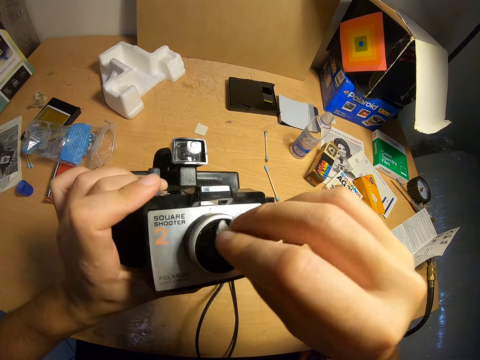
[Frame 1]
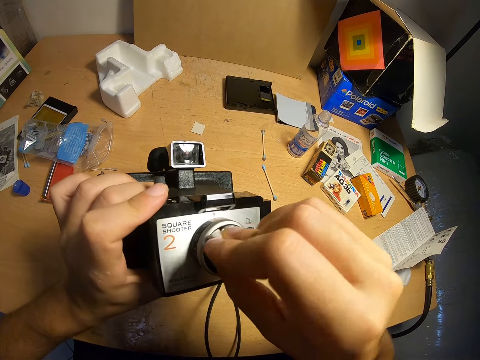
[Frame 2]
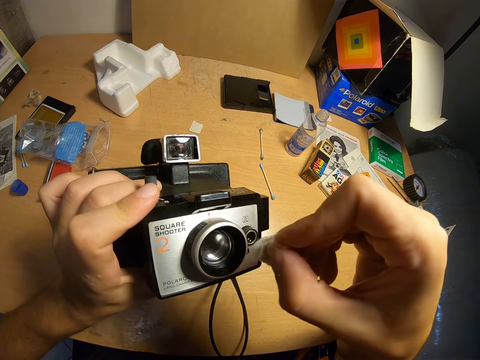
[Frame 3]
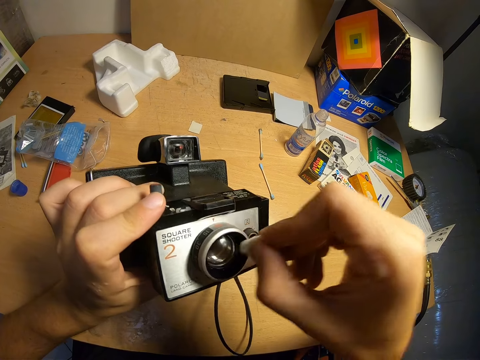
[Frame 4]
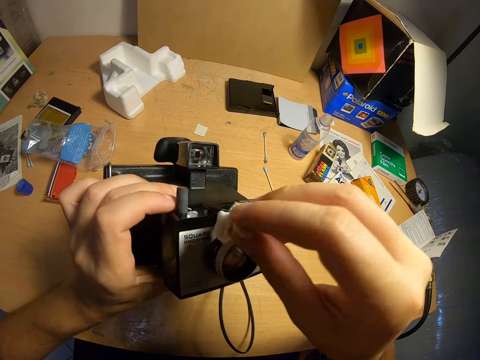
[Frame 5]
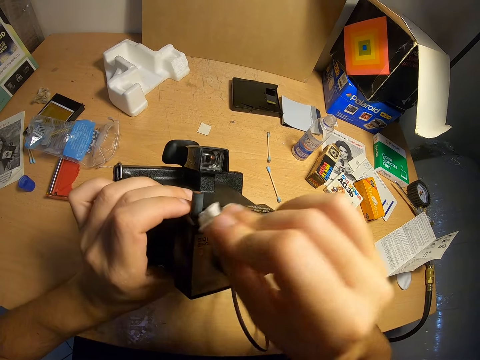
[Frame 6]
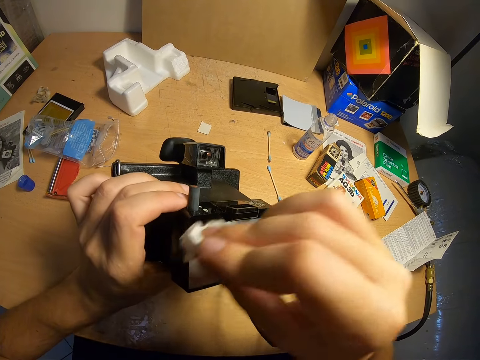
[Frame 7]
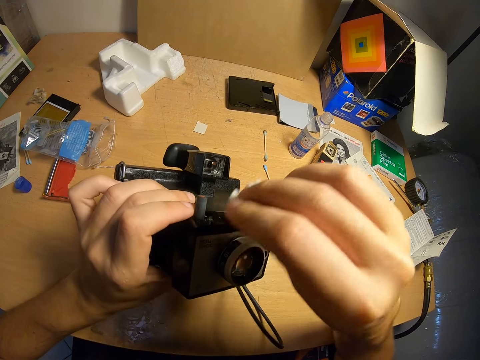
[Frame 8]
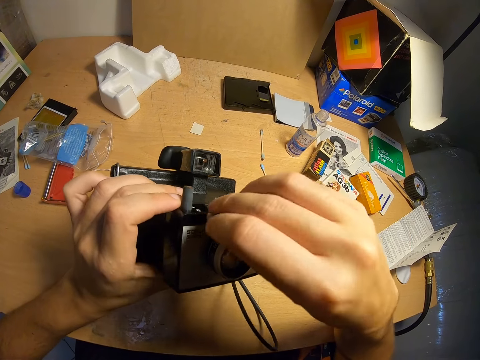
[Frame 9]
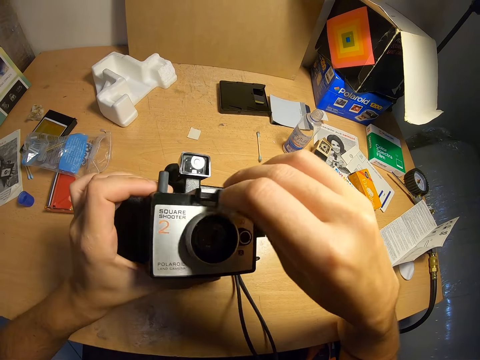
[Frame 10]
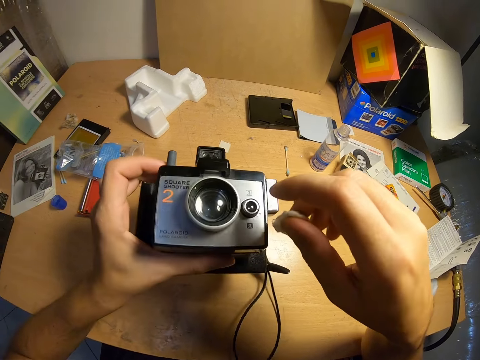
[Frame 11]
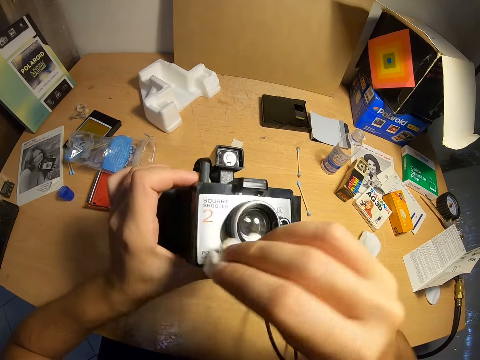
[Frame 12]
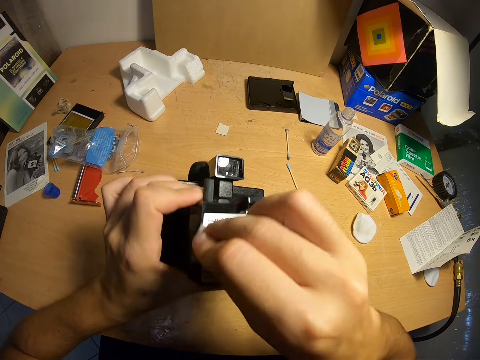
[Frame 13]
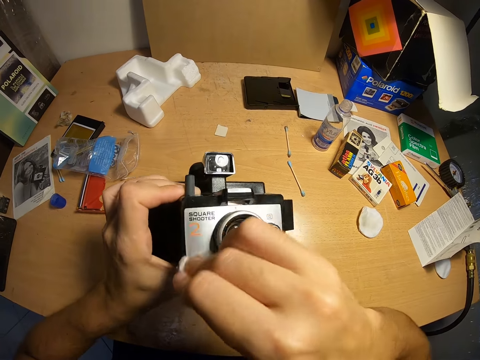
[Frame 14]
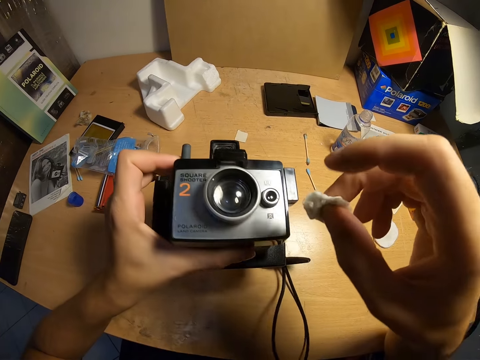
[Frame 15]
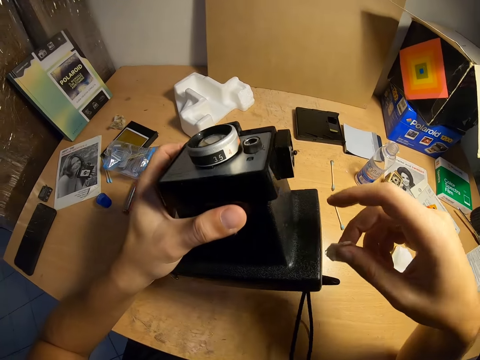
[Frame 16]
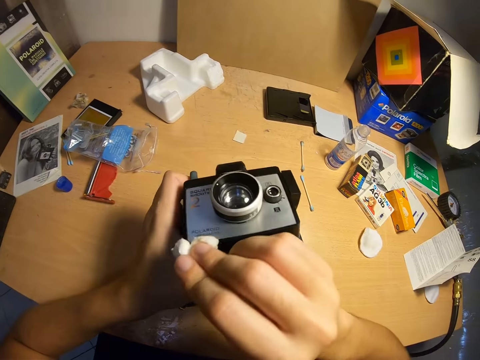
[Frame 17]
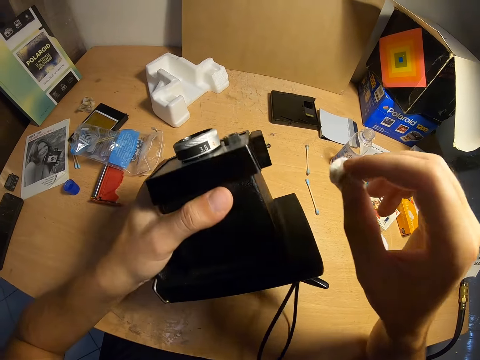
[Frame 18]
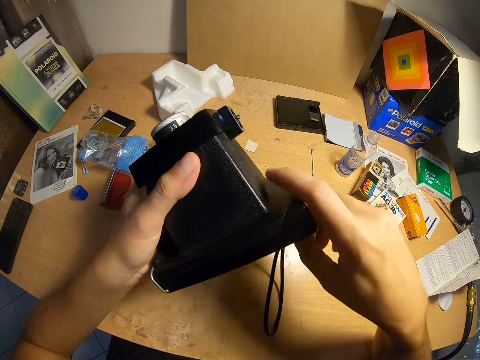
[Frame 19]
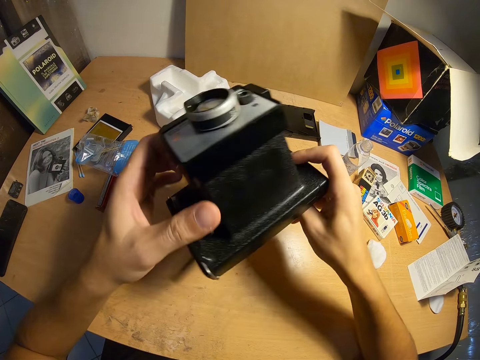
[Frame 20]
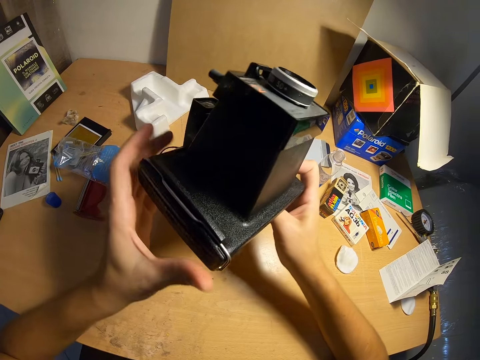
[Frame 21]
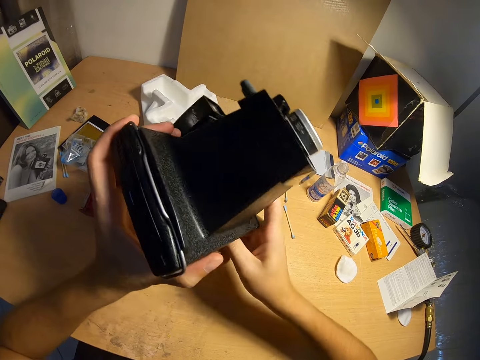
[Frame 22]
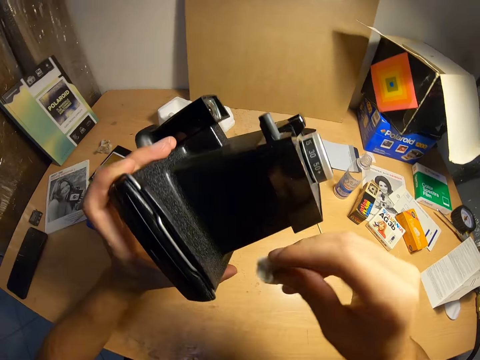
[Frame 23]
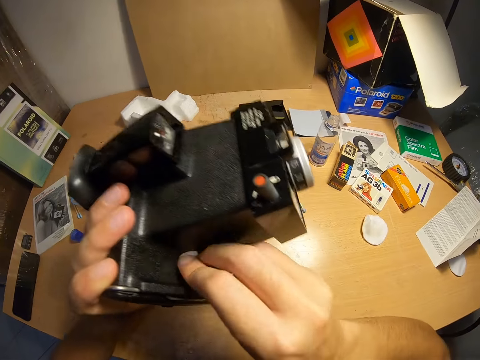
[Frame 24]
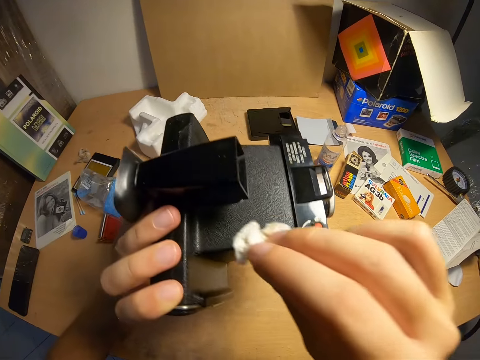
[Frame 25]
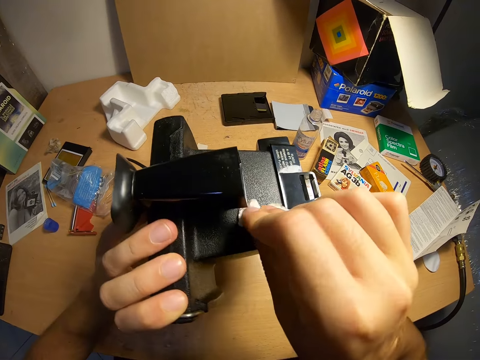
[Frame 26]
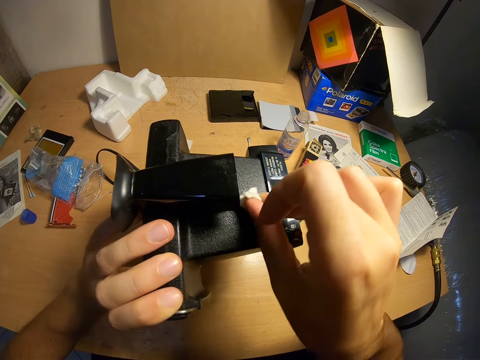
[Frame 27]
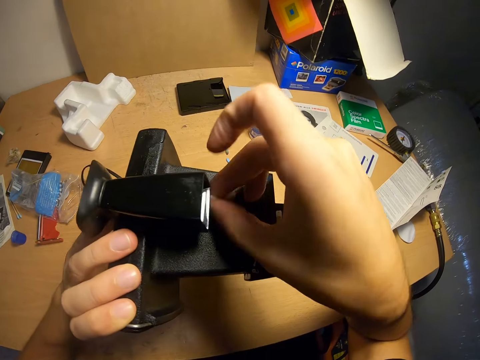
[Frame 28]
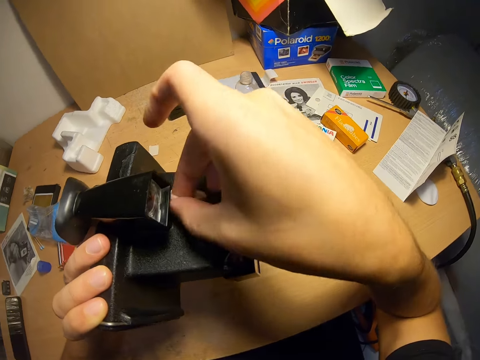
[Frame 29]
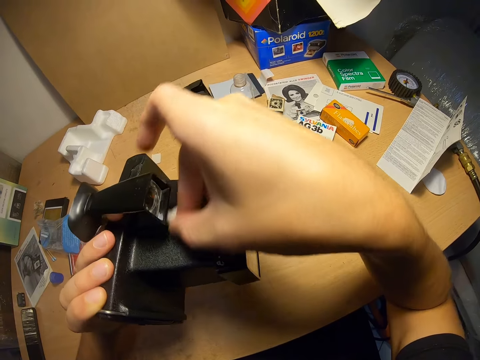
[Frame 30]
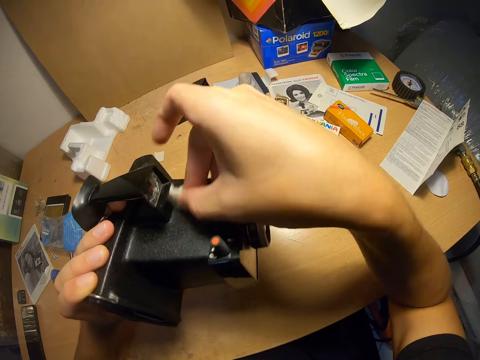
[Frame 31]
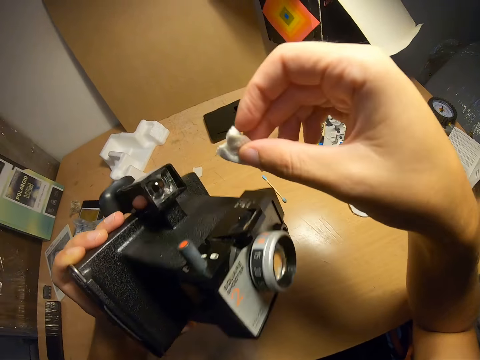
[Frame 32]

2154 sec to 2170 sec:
The camera wearer turns the camera with both hands. They wipe the camera with cotton.
